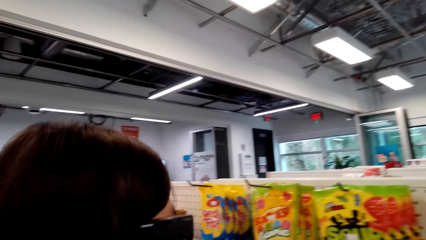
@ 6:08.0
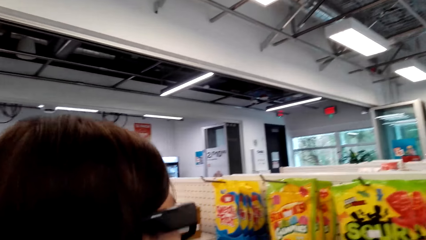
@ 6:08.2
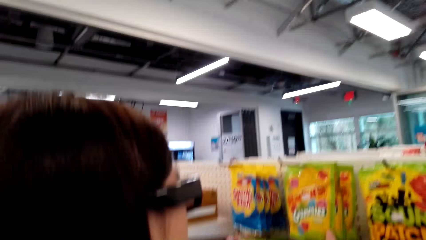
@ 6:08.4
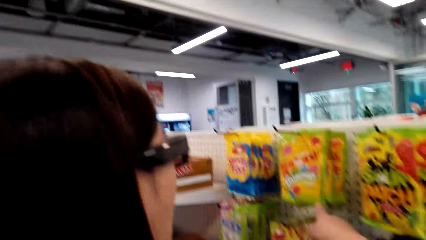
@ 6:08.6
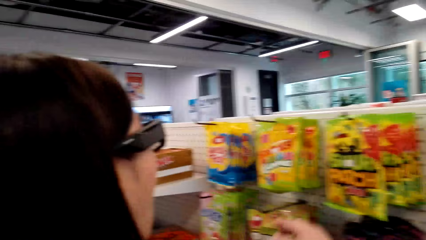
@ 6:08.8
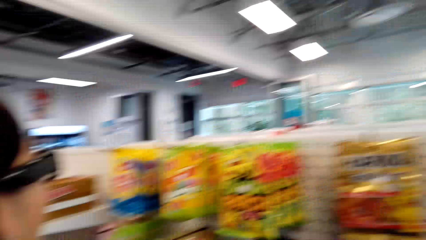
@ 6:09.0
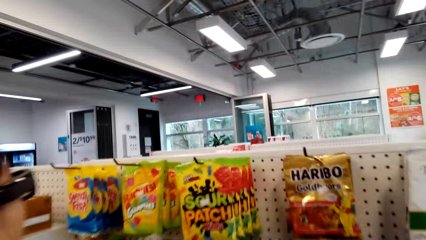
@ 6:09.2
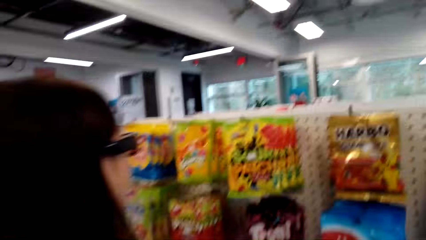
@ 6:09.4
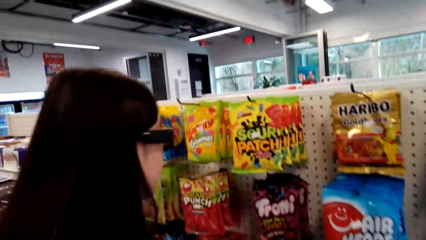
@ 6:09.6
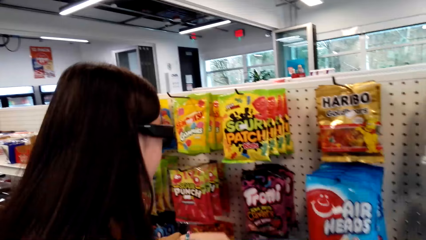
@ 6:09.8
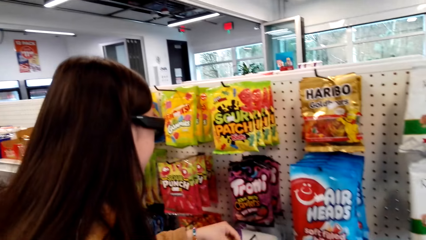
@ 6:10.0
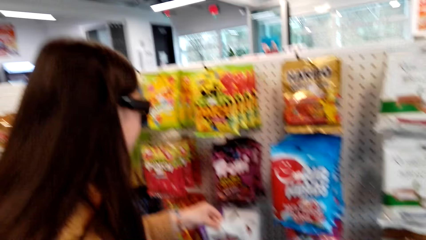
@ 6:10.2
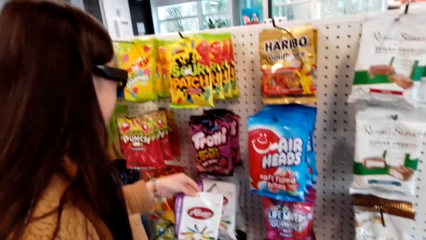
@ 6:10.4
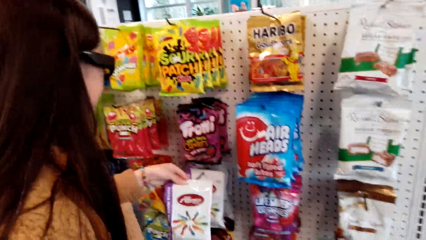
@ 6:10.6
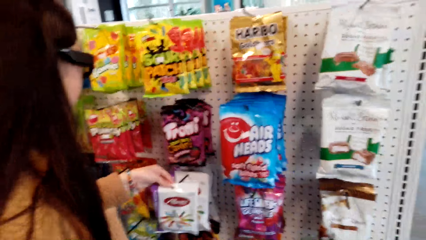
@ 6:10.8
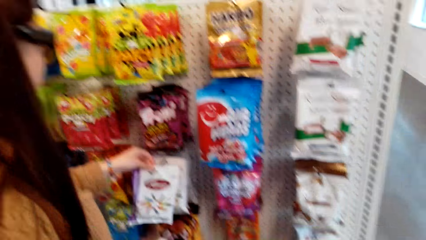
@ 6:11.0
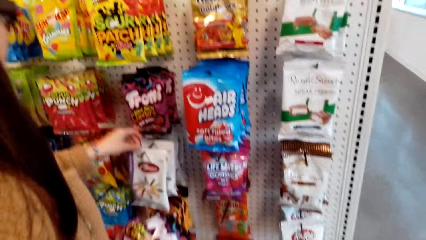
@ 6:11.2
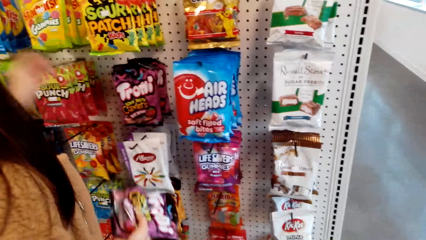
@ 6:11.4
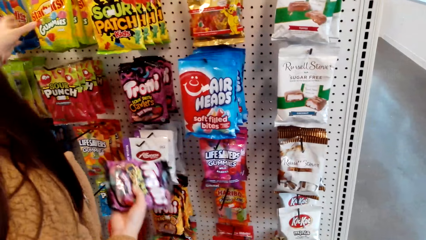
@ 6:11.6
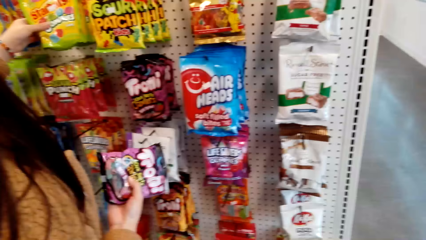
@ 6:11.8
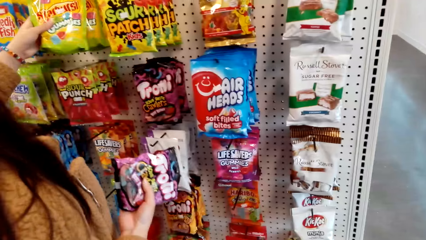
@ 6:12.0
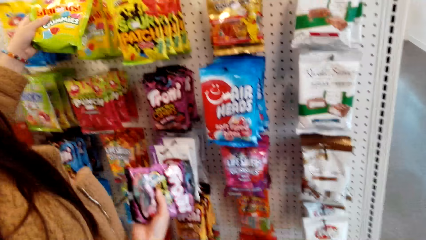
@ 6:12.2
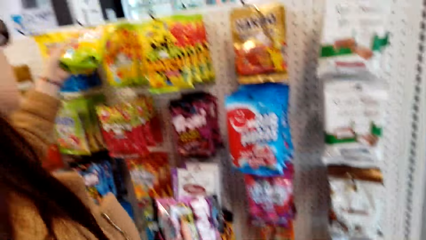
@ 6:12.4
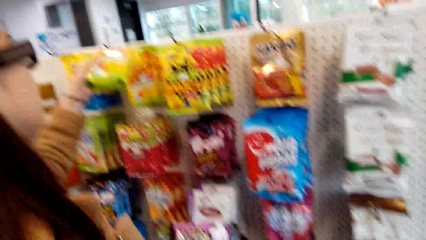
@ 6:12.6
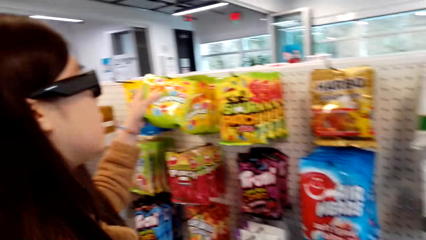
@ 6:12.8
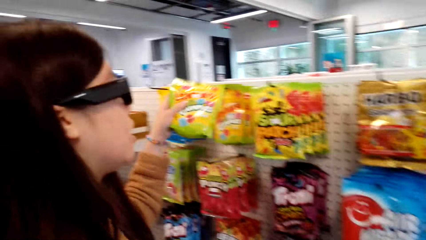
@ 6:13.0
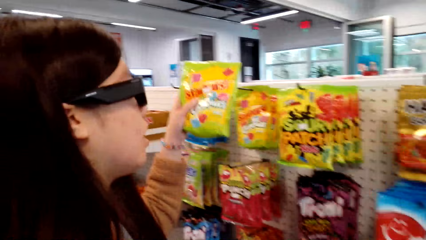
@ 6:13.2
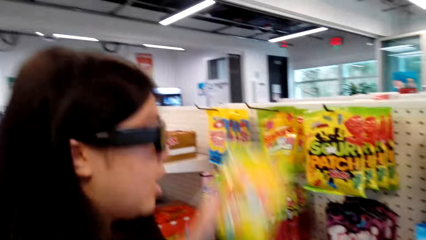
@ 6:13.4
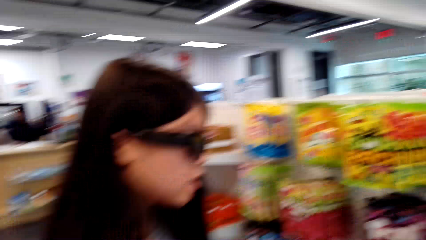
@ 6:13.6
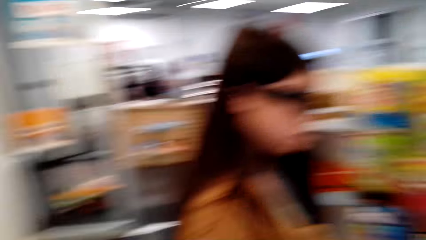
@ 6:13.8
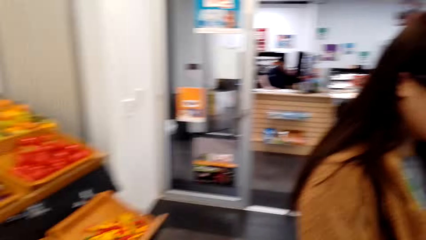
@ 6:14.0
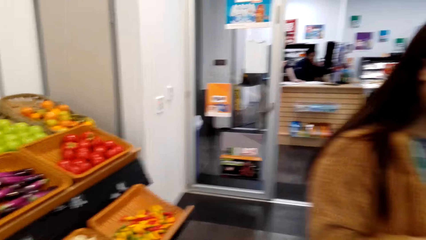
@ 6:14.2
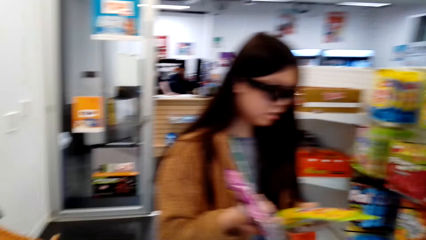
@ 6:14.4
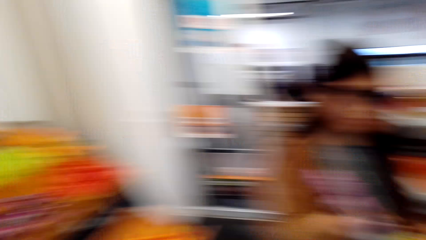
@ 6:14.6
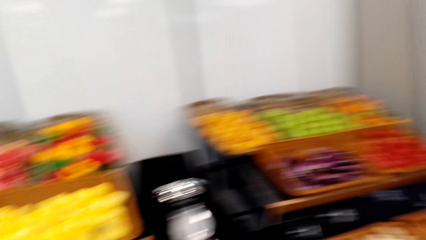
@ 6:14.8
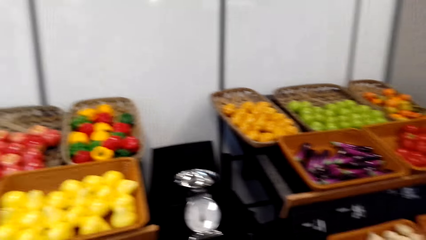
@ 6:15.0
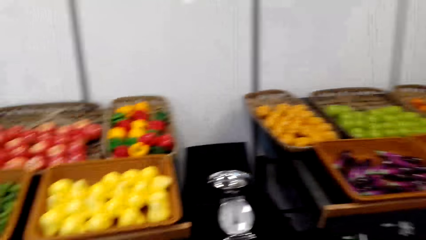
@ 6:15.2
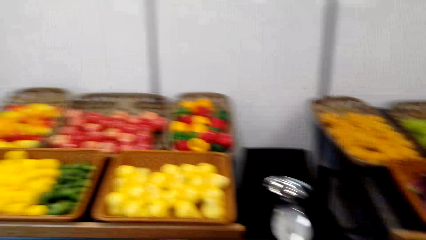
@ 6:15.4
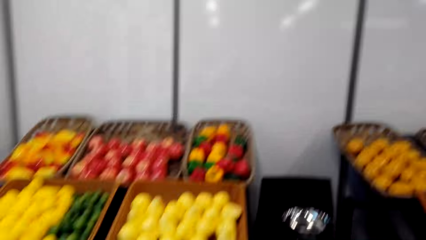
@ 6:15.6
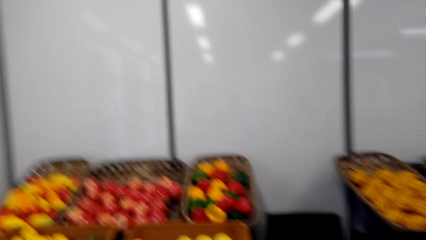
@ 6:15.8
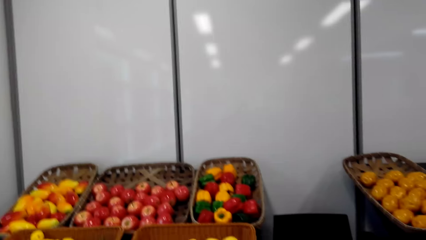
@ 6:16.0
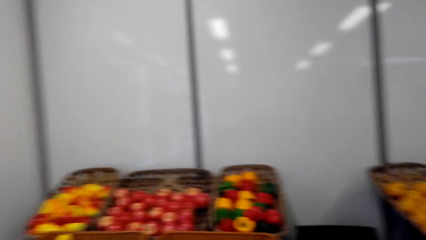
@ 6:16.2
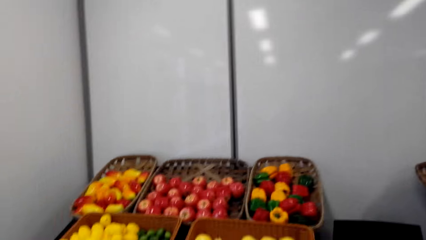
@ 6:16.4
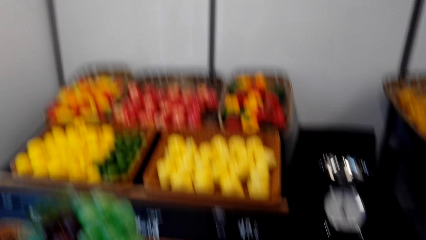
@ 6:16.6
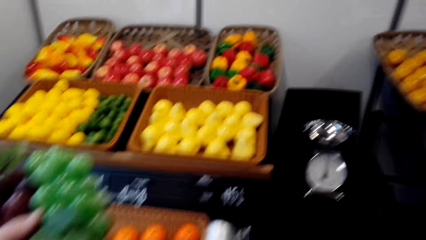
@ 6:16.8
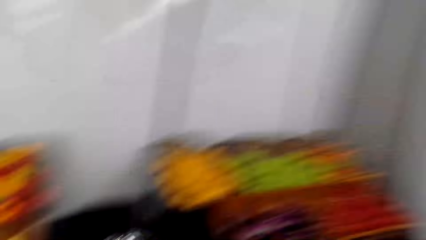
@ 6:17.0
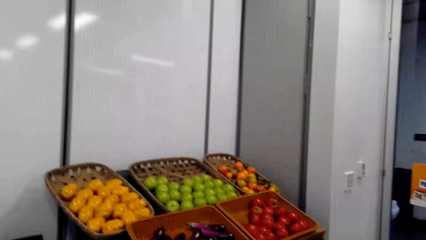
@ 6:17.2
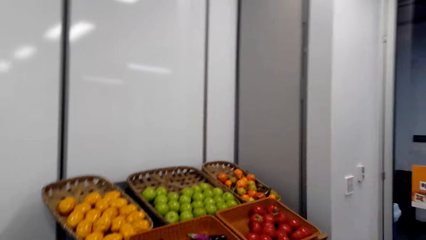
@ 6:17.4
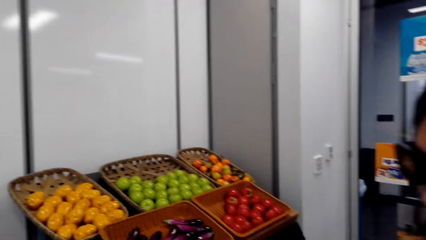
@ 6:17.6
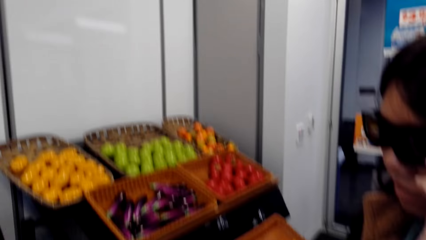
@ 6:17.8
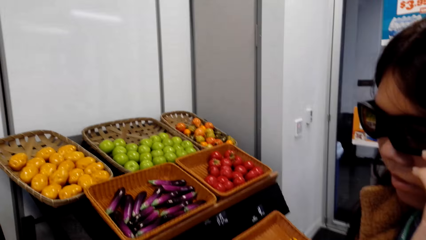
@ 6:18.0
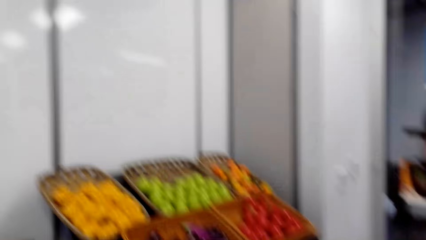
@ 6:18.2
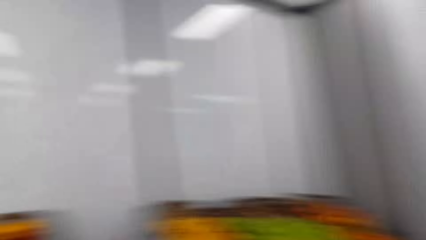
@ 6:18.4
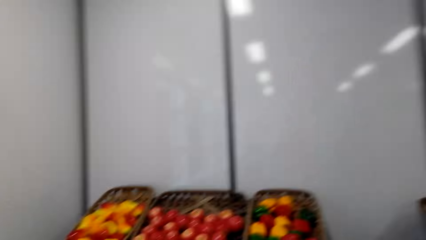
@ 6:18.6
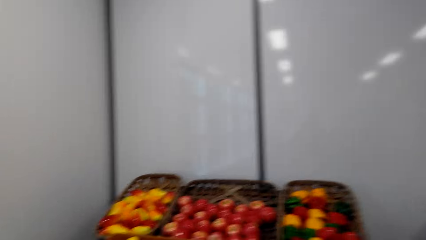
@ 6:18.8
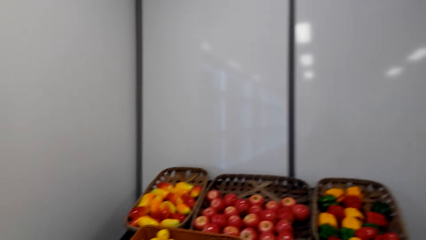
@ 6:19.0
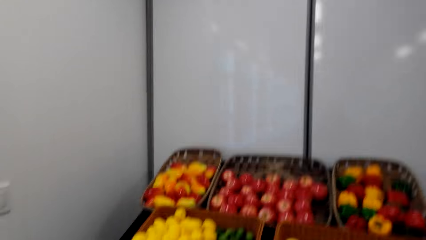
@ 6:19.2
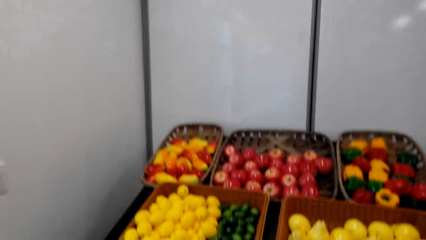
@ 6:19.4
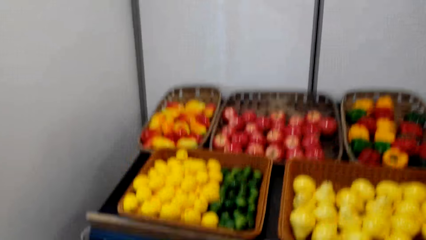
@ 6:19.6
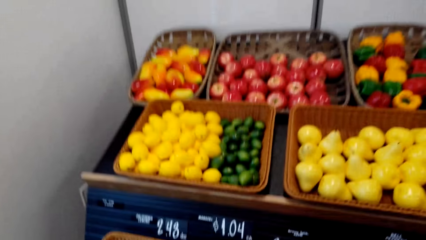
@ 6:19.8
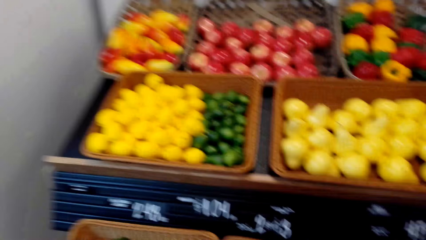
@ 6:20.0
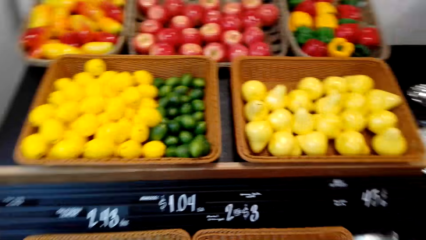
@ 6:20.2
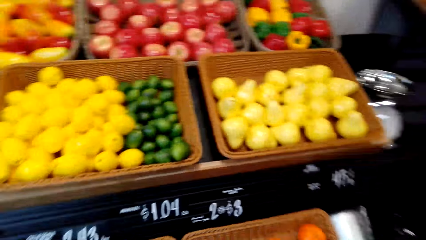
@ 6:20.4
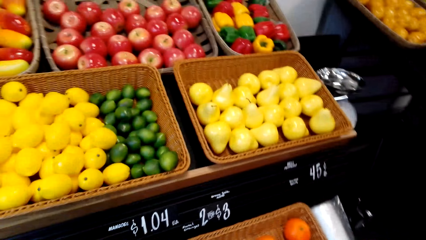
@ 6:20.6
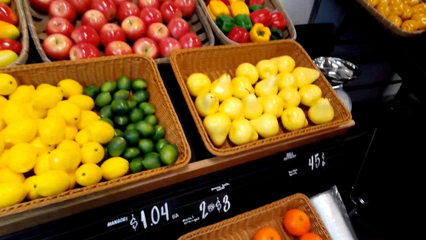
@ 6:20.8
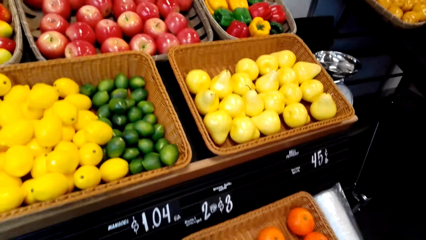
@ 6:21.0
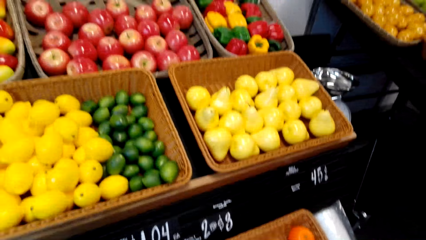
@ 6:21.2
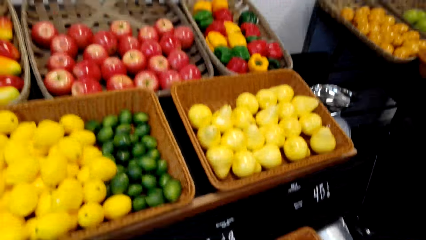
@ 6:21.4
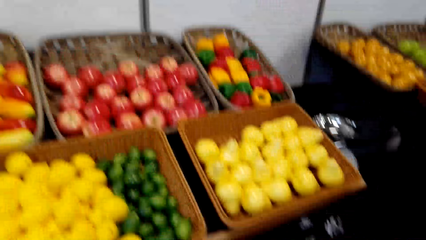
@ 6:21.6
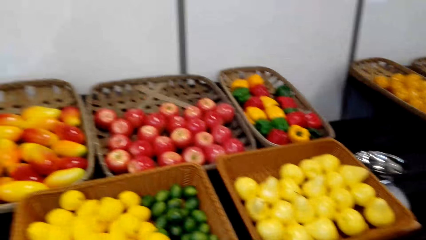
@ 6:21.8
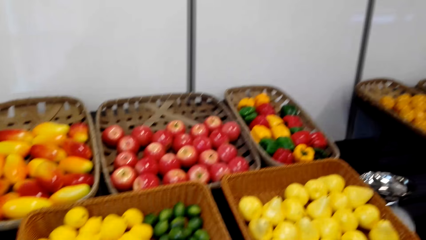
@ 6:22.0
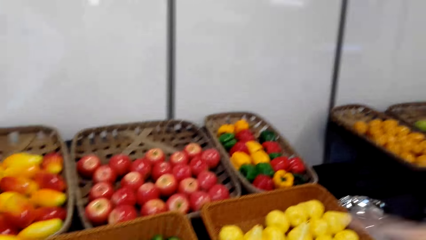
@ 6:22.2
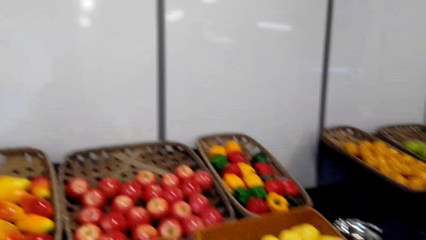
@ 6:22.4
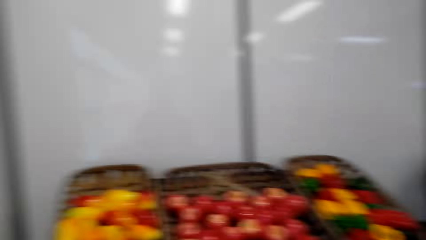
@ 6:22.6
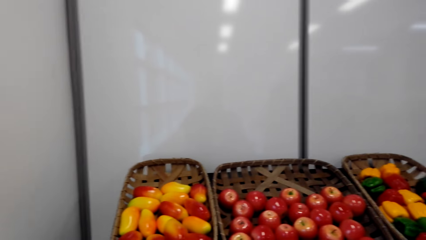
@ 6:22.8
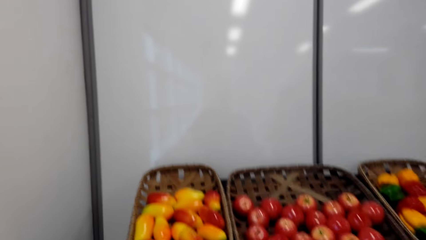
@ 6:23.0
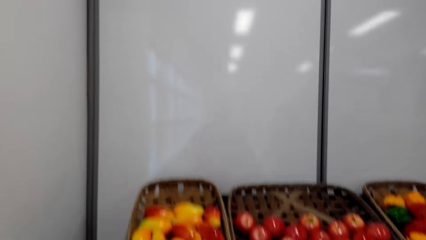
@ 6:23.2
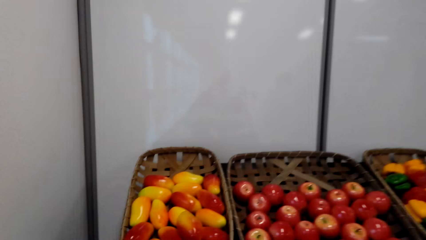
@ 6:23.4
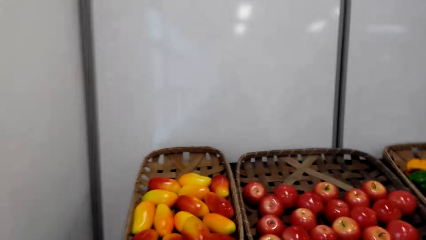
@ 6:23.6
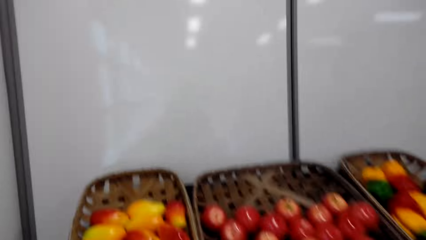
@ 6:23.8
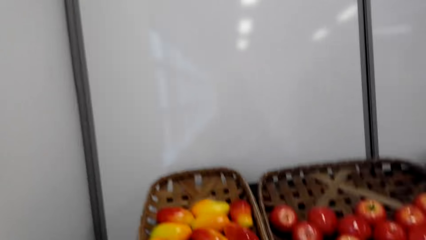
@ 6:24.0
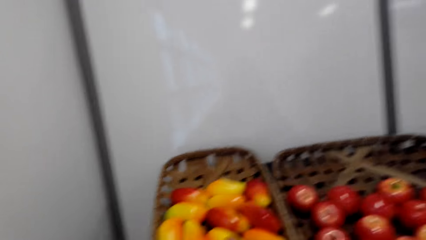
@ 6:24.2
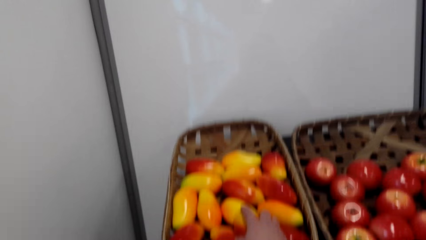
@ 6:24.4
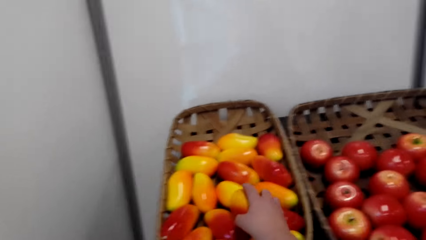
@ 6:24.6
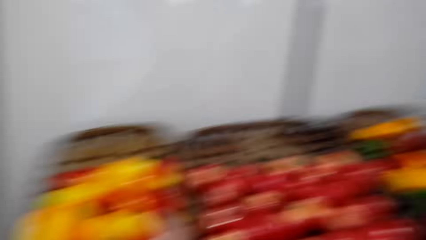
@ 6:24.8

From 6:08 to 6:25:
The camera wearer speaks to the lady. They look around. The lady talks with the camera wearer. She talks with the camera wearer again. She touches something. She picks gummies from the shelf. The camera wearer looks around. The lady talks with the camera wearer. She talks with the camera wearer again. The camera wearer looks around. They speak to the lady. They look around. The lady talks with the camera wearer.
